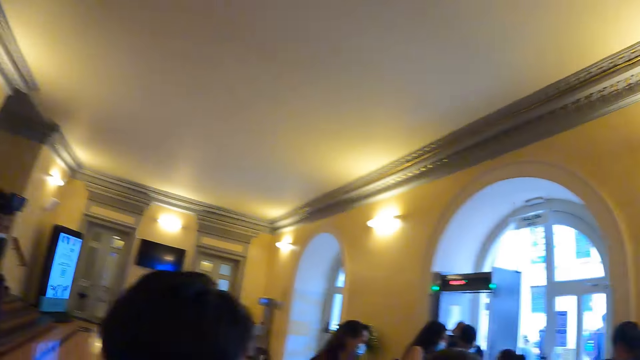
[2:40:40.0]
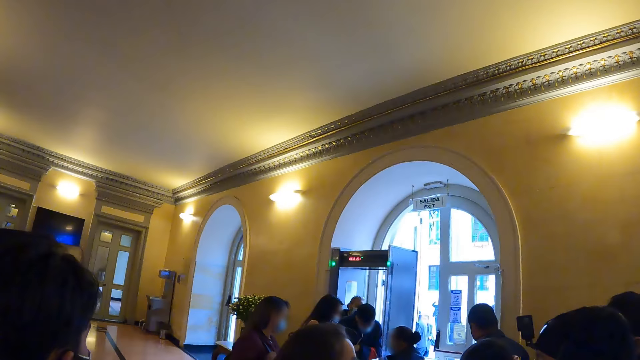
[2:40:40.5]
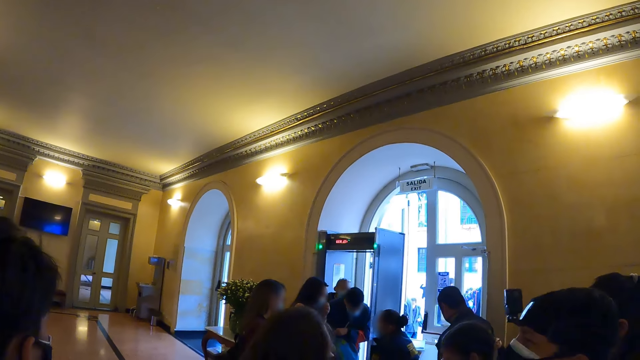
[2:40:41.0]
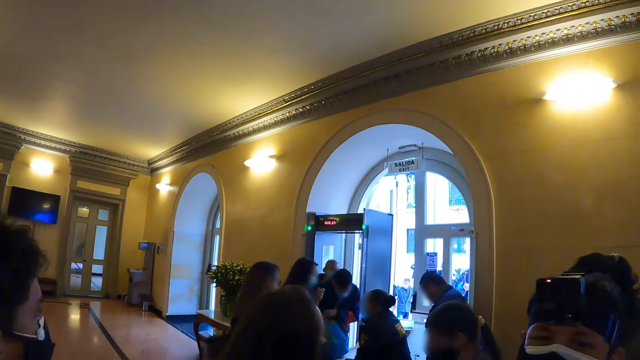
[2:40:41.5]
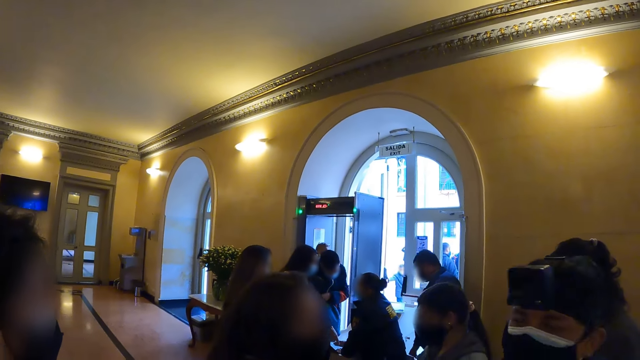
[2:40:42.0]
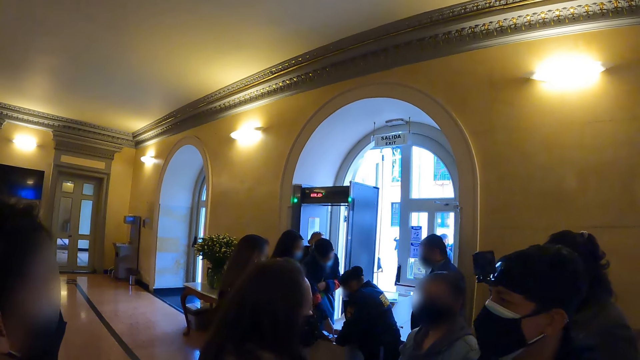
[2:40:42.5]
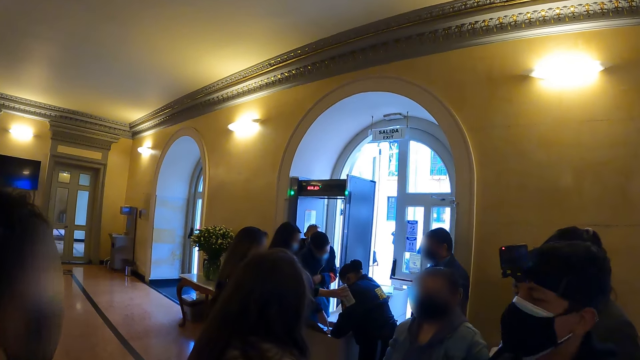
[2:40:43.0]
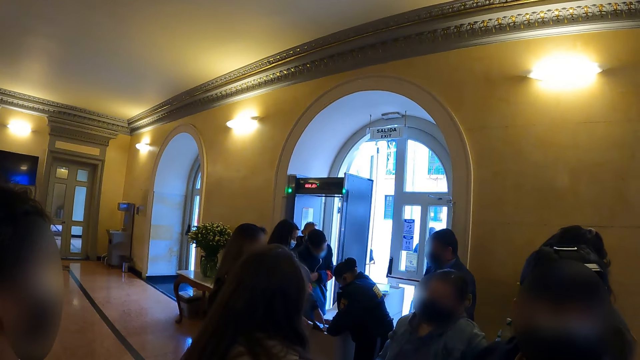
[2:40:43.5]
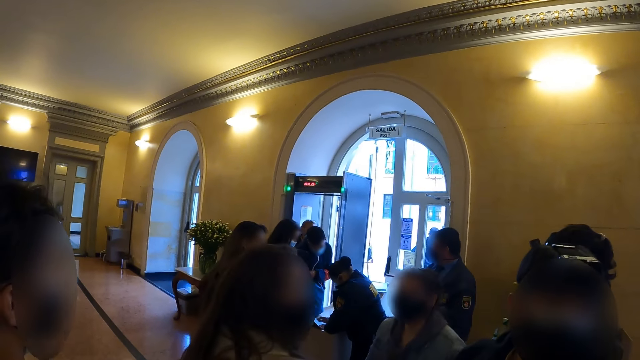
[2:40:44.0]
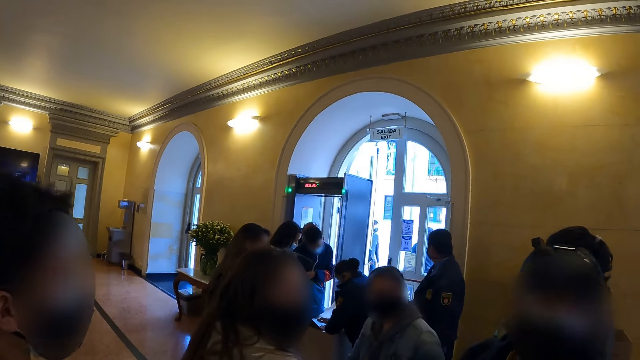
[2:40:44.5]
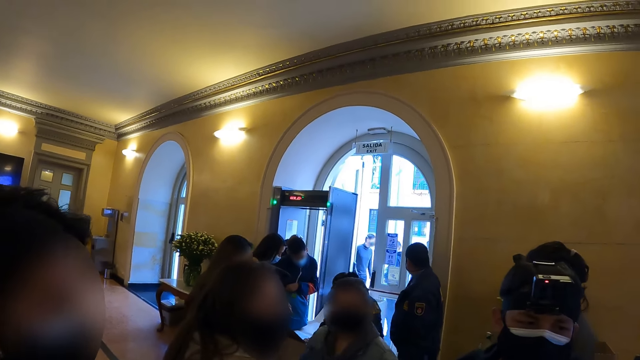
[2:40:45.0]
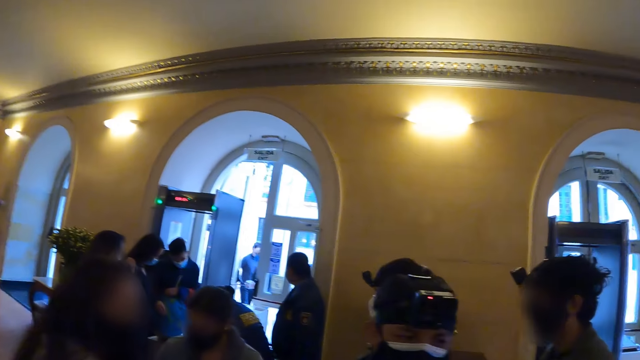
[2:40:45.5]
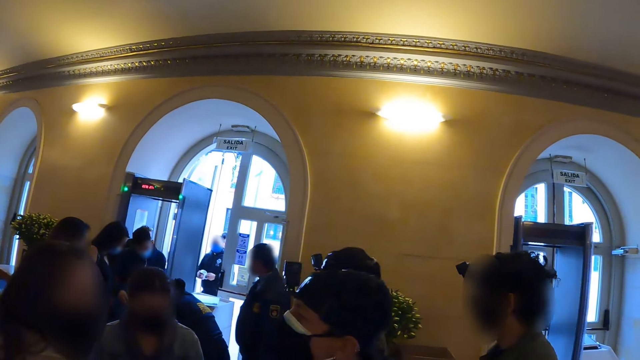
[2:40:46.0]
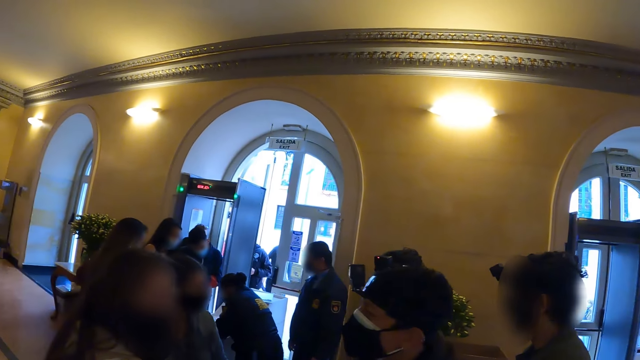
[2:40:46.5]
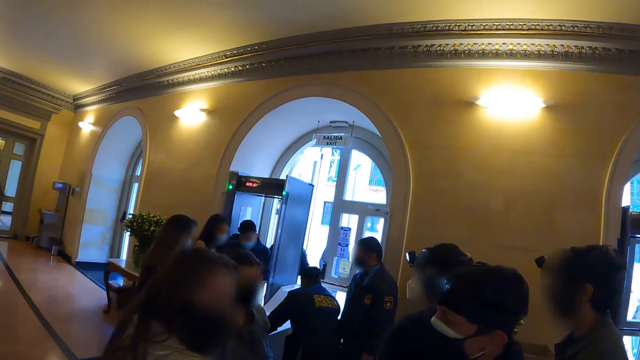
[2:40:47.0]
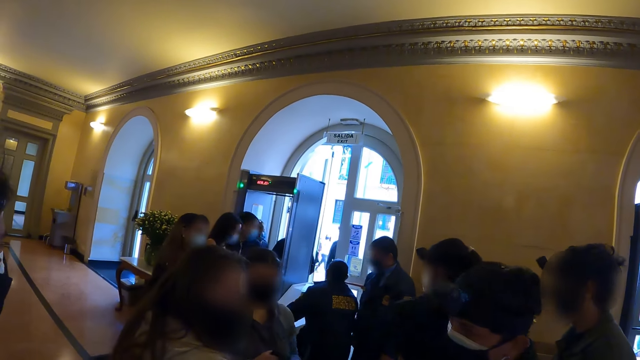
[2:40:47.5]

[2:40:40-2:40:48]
A man looks around. The camera wearer looks around.

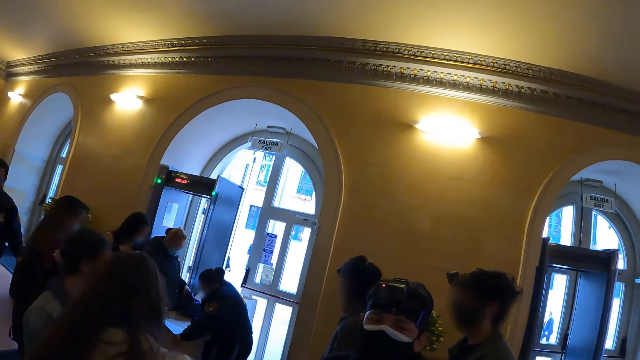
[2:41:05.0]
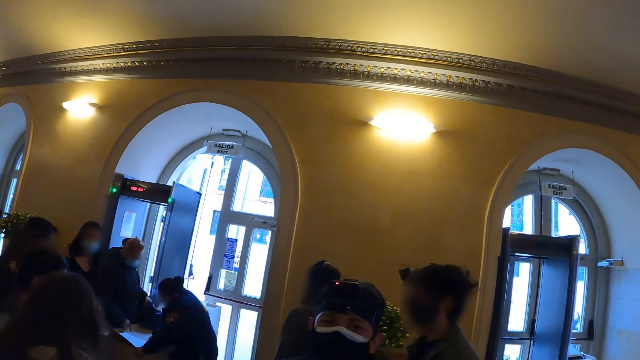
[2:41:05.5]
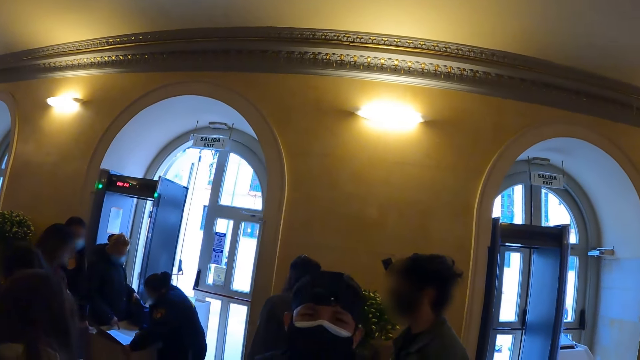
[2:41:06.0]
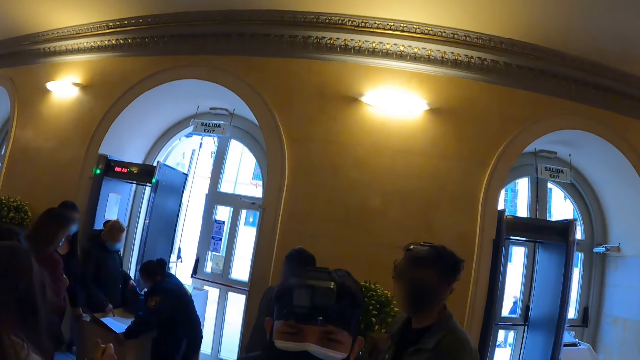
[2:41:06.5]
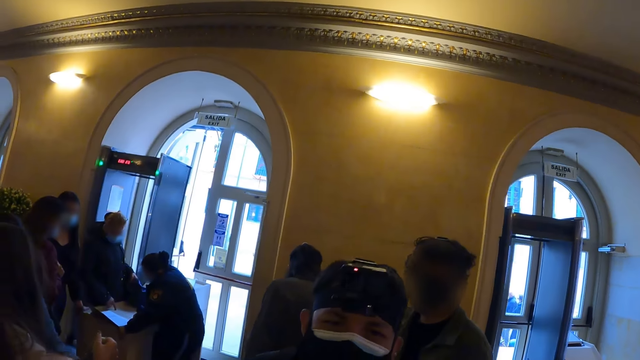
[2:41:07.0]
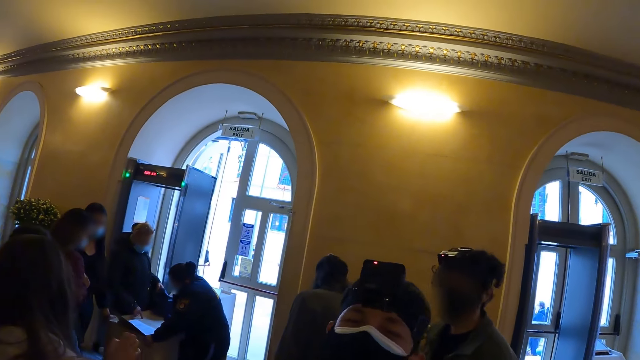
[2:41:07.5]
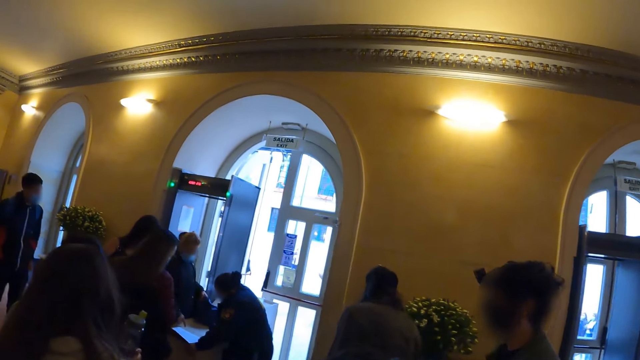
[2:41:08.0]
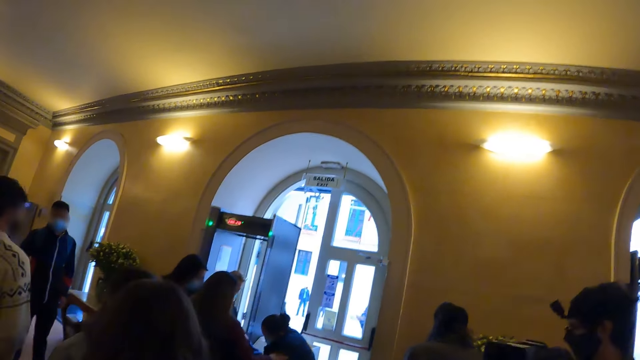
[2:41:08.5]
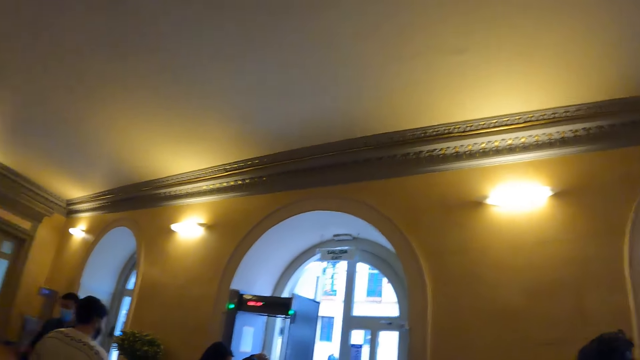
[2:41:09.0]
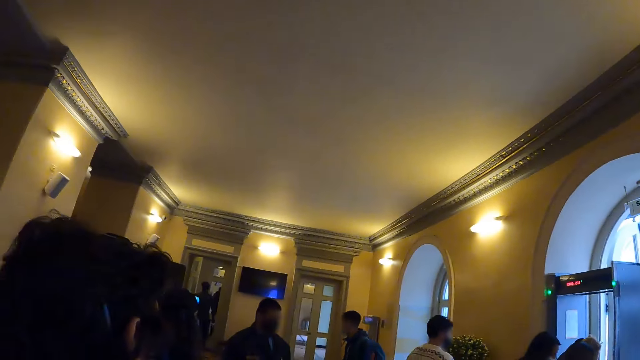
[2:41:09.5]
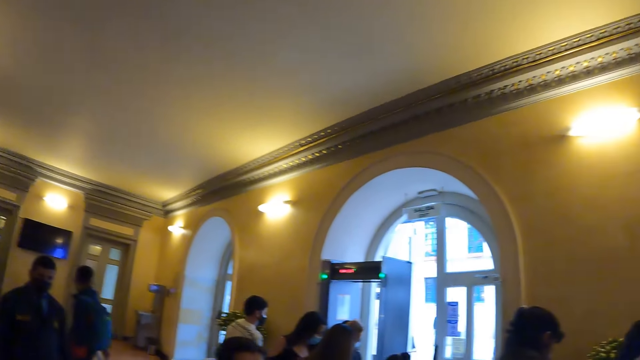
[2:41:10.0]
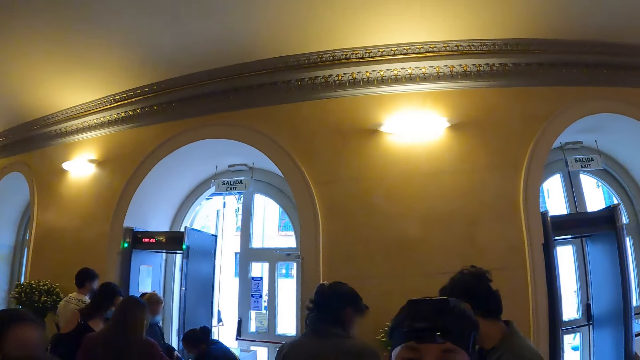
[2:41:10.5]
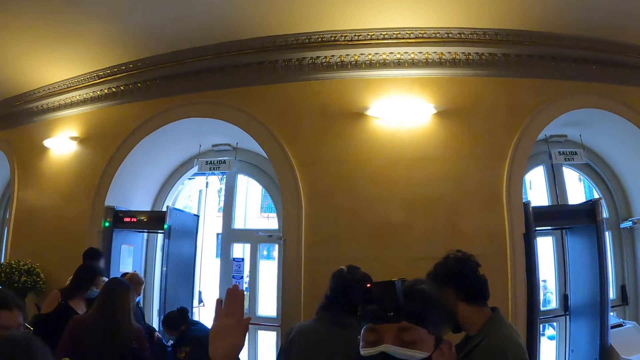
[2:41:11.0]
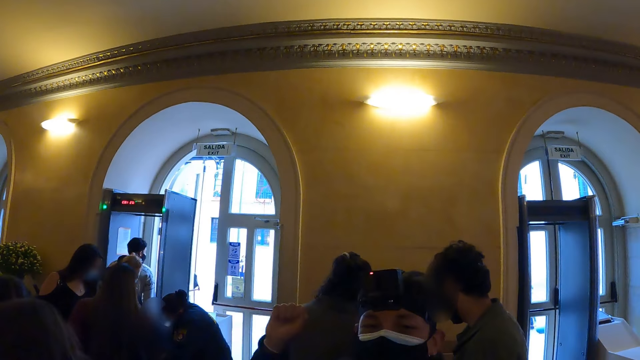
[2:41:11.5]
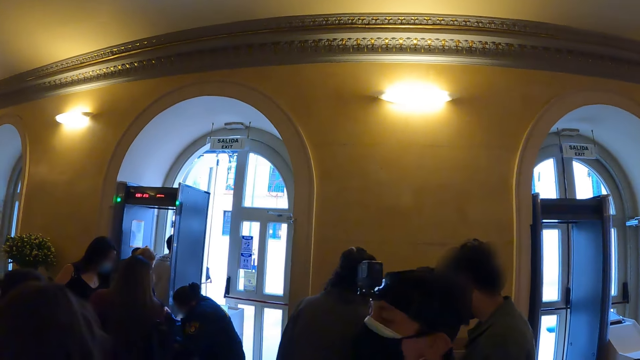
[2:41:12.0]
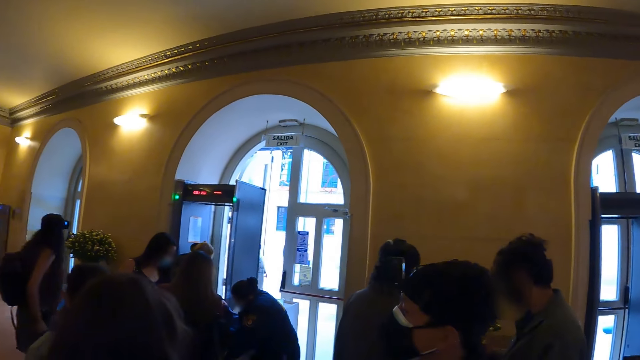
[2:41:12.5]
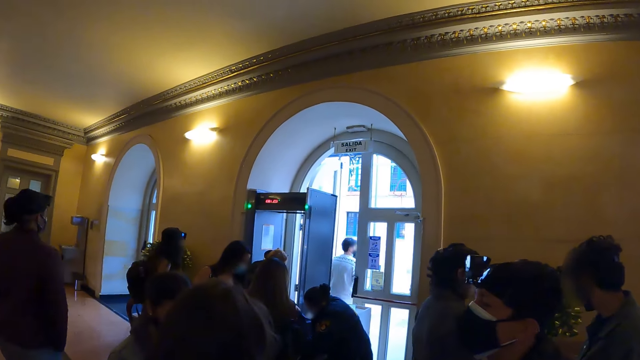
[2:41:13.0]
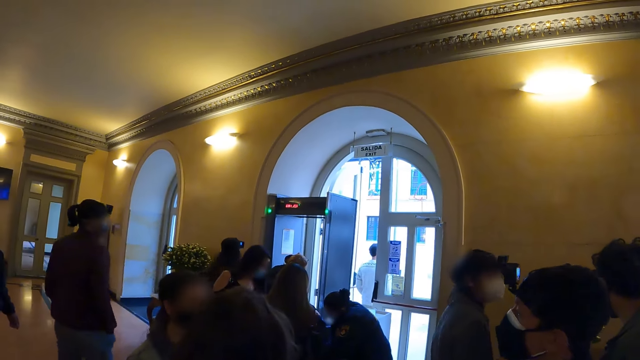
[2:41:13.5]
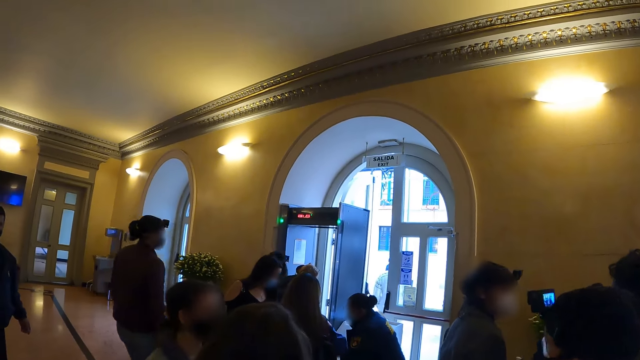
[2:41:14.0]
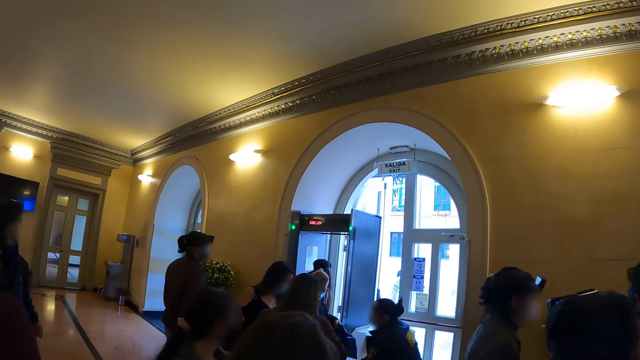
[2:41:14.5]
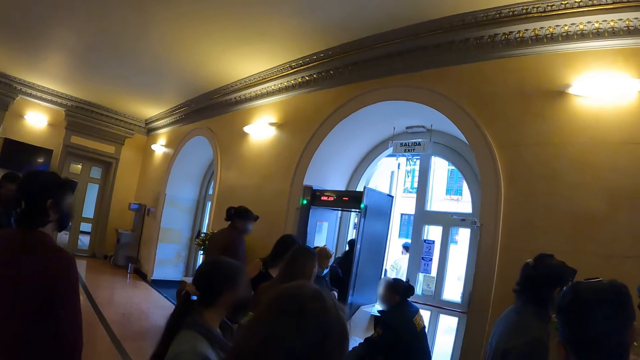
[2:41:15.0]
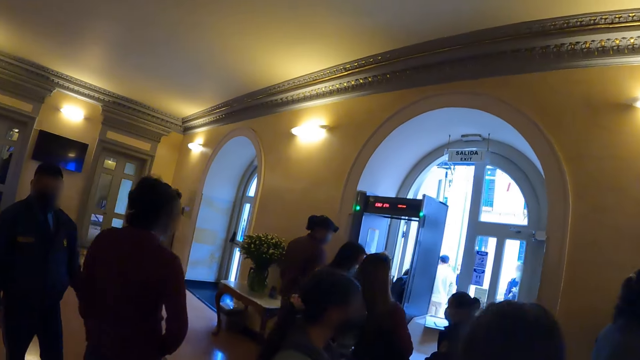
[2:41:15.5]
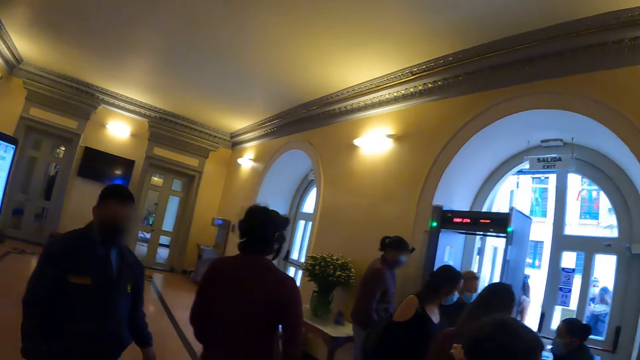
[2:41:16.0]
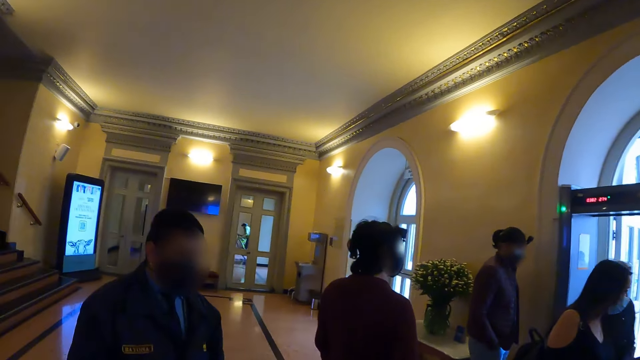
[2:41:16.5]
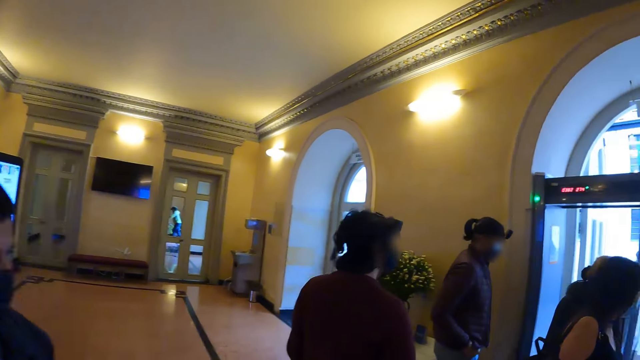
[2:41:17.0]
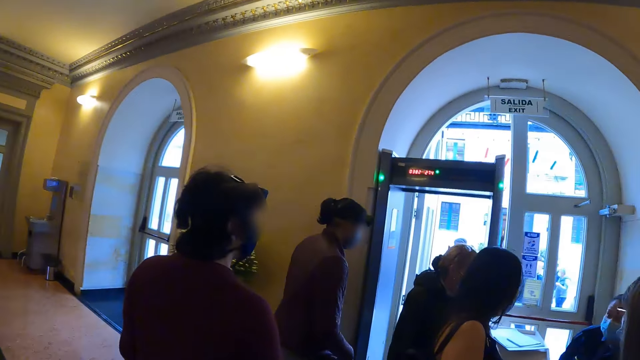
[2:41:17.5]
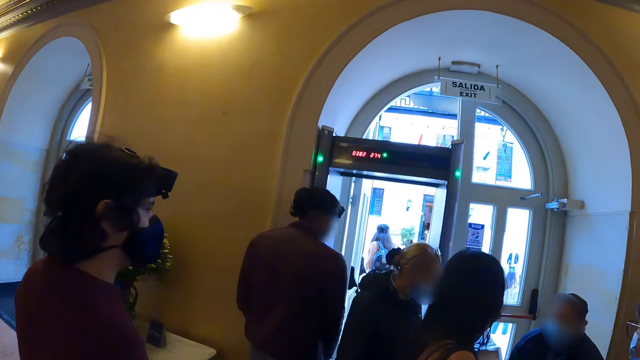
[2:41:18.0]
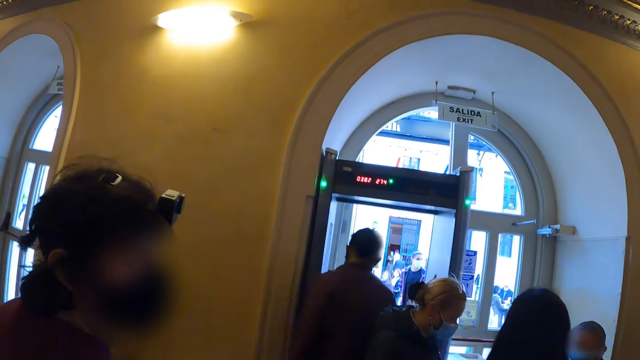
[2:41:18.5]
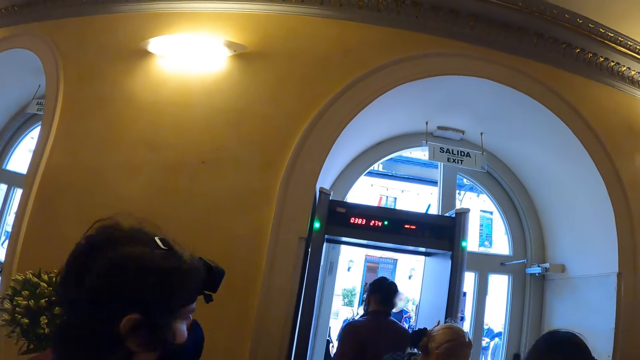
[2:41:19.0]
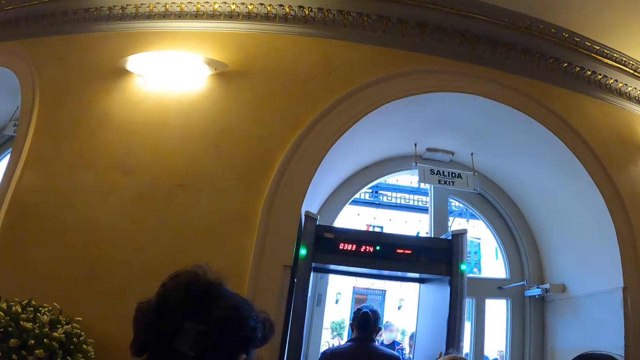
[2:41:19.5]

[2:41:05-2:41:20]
A man converses with the camera wearer. The camera wearer looks around the hall. The man lifts the right hand and converses with the camera wearer. The camera wearer looks around the hall. The man swings his hands in the air. The camera wearer walks around the hall. Another man walks around.
